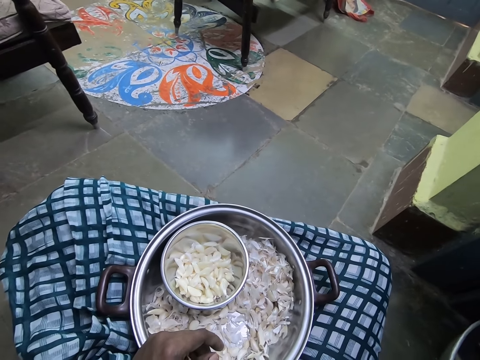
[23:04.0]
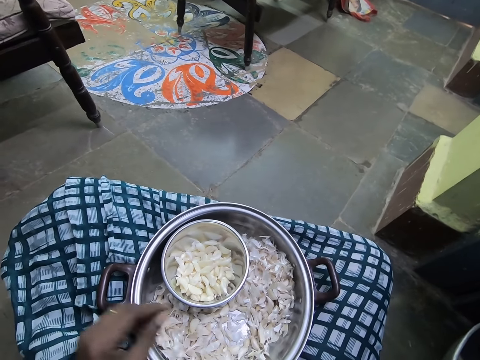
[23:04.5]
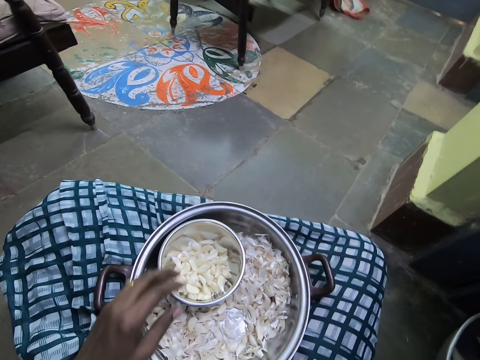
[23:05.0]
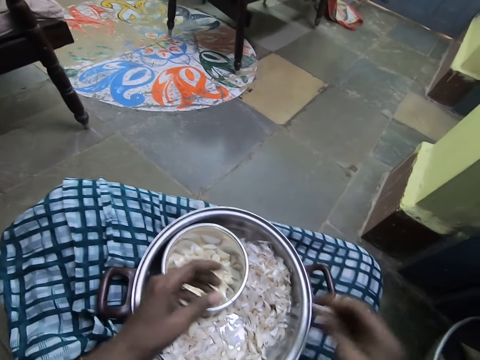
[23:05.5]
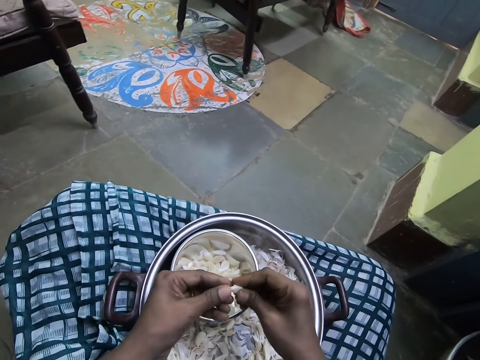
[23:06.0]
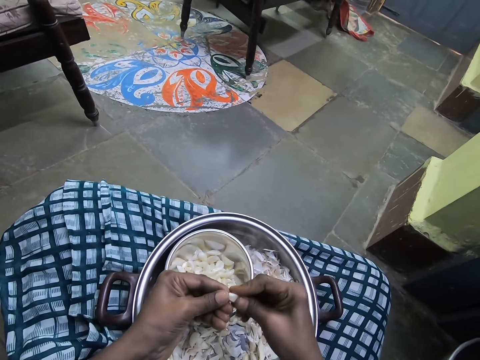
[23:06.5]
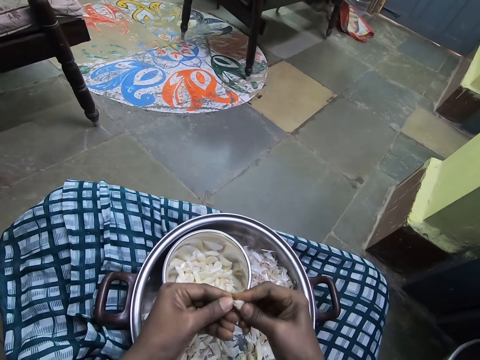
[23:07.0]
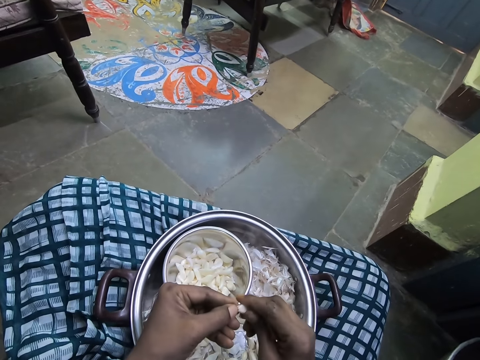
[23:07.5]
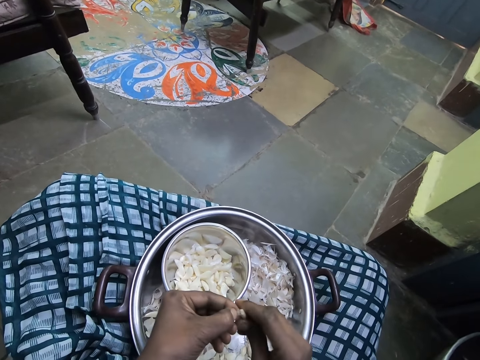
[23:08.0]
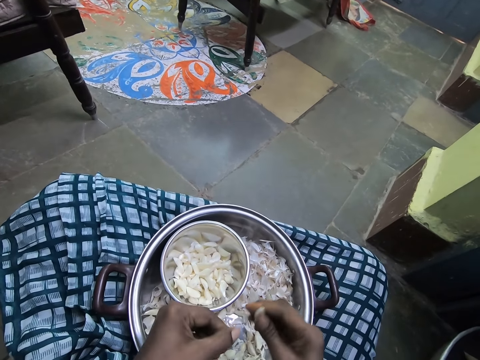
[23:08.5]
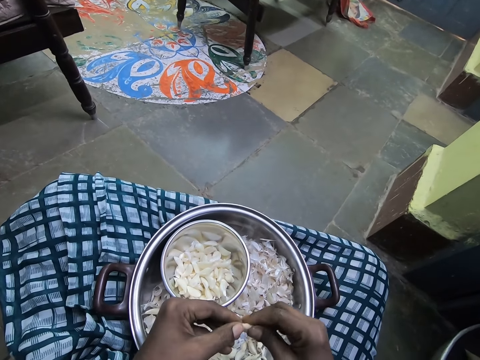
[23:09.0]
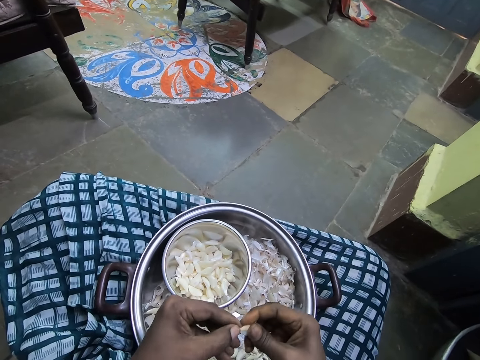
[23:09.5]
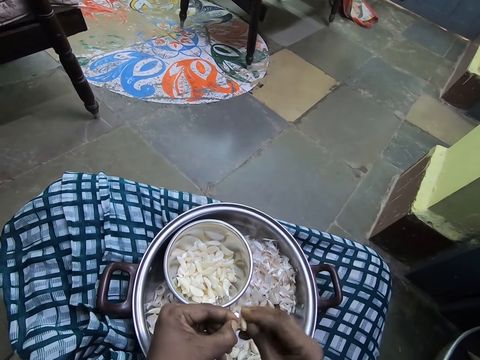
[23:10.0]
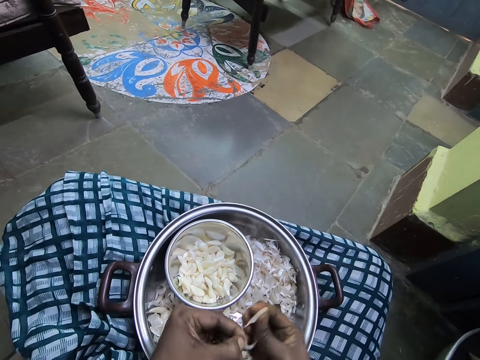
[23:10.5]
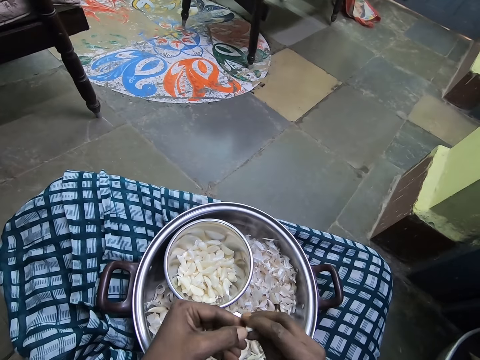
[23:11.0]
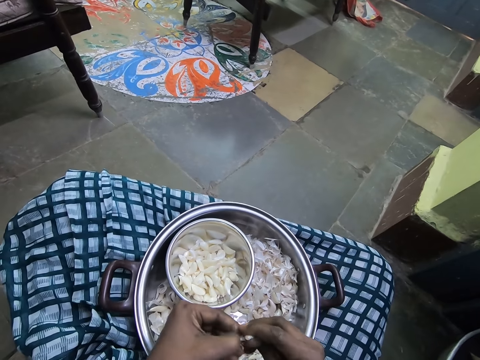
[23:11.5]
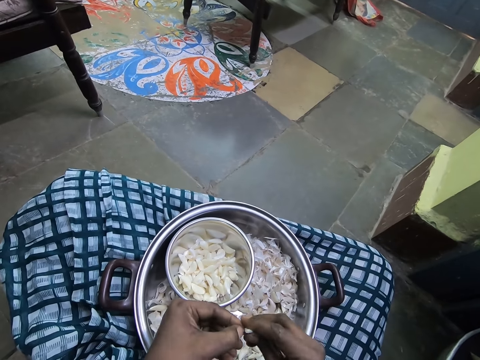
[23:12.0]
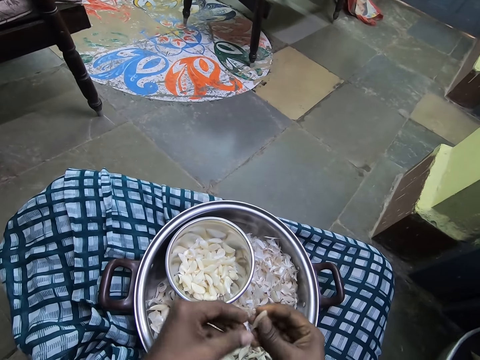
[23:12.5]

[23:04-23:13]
The camera wearer removes the onion peels. They peel the garlic.

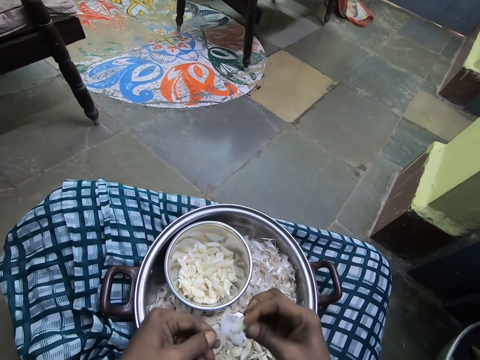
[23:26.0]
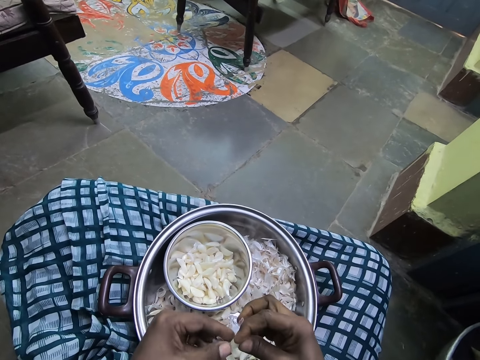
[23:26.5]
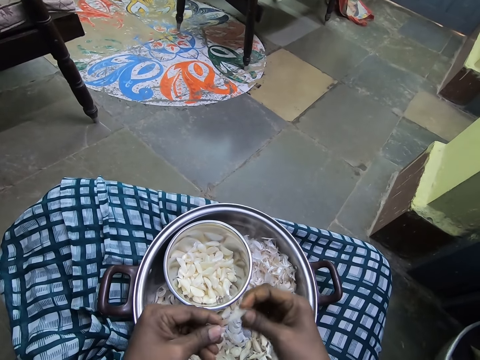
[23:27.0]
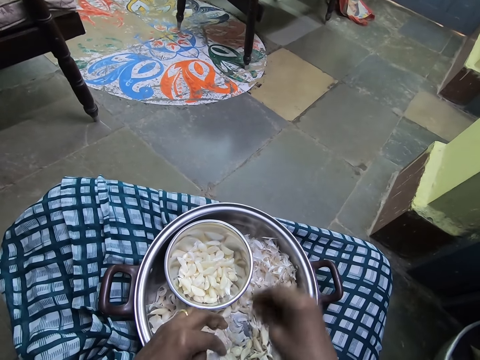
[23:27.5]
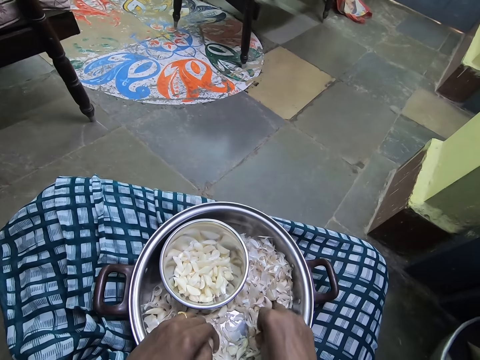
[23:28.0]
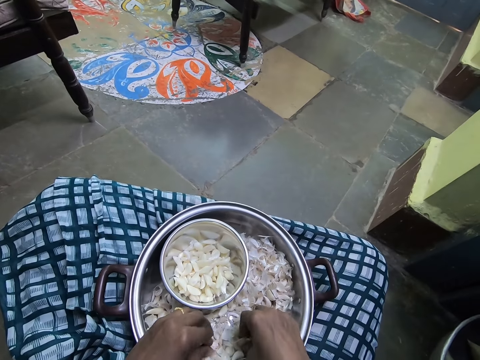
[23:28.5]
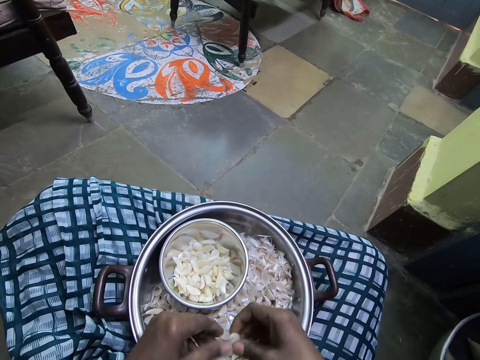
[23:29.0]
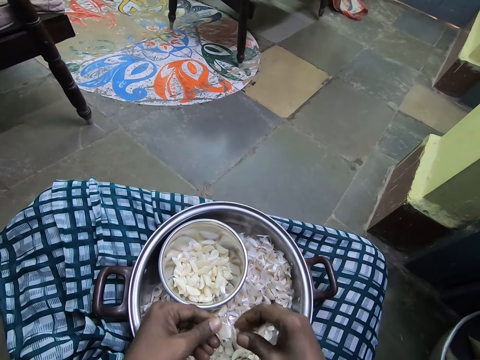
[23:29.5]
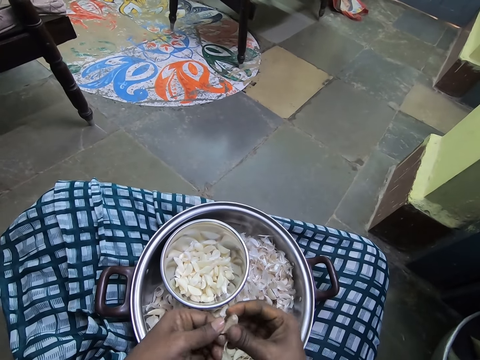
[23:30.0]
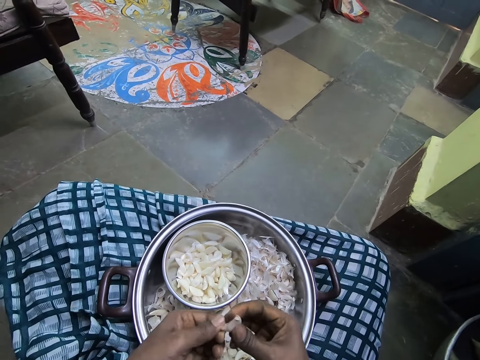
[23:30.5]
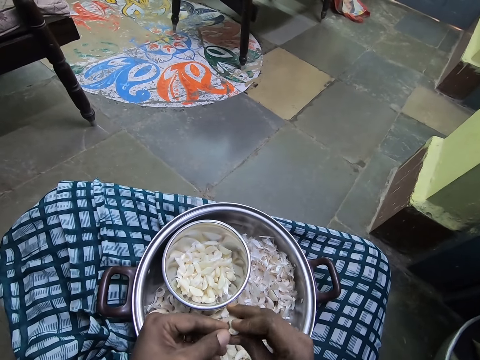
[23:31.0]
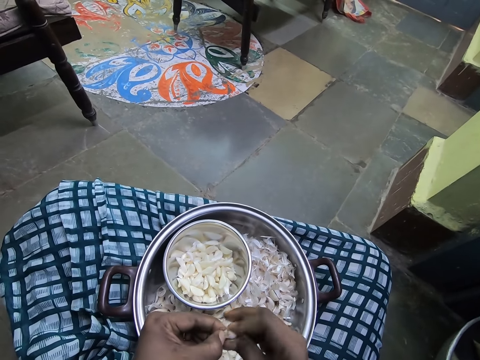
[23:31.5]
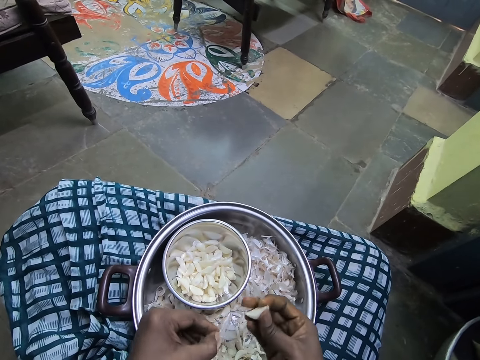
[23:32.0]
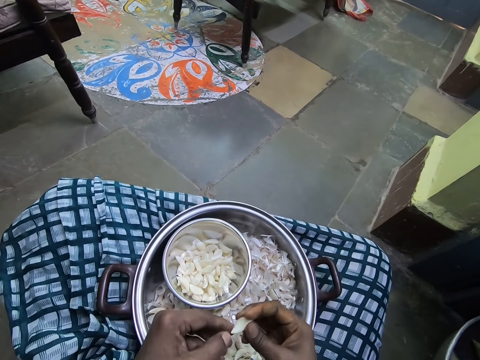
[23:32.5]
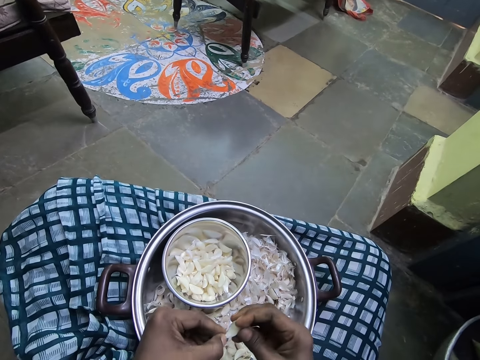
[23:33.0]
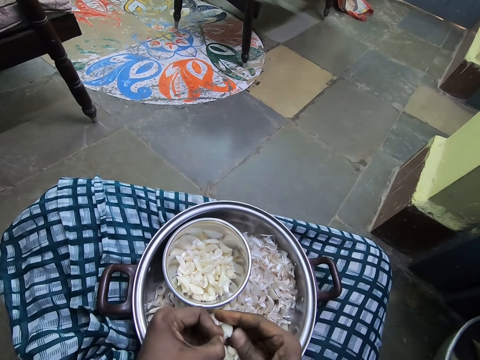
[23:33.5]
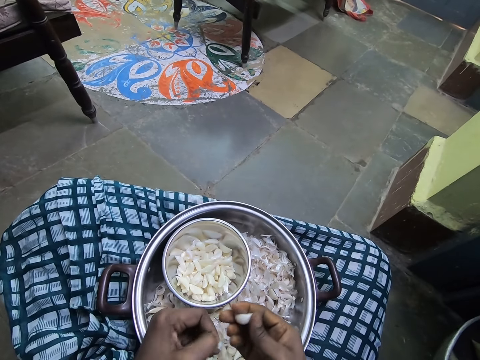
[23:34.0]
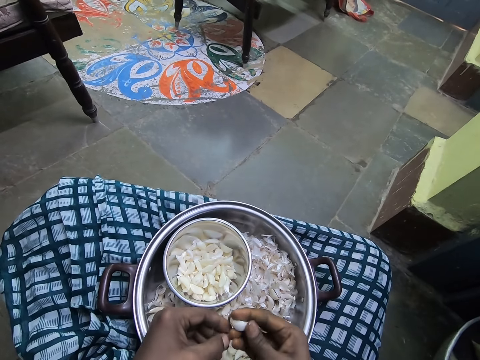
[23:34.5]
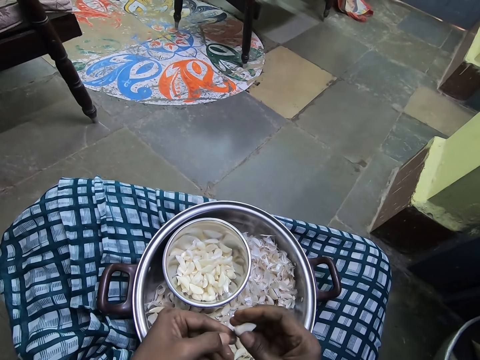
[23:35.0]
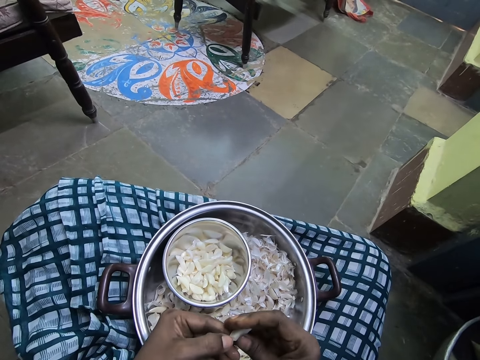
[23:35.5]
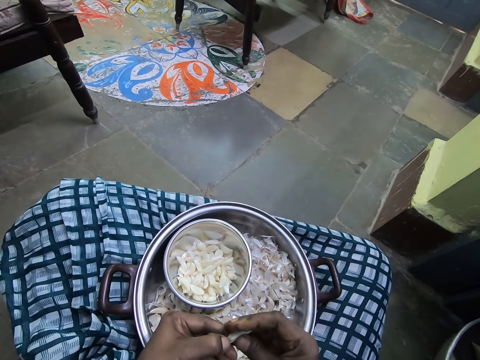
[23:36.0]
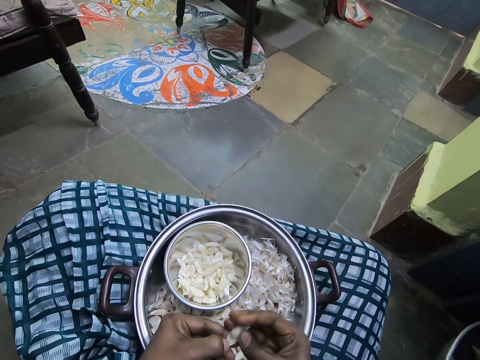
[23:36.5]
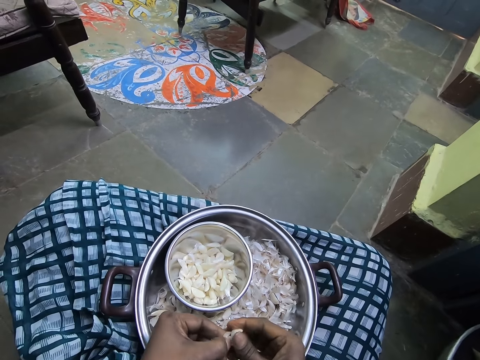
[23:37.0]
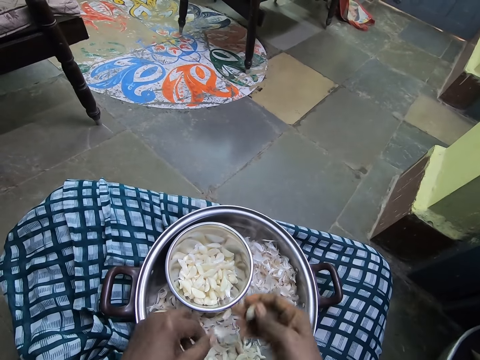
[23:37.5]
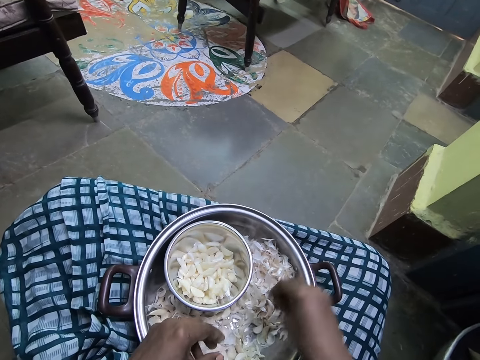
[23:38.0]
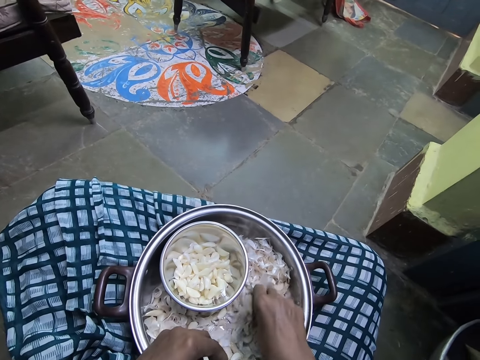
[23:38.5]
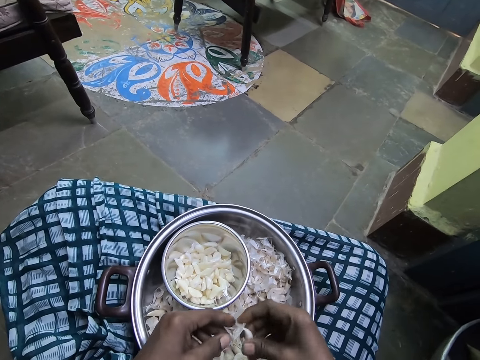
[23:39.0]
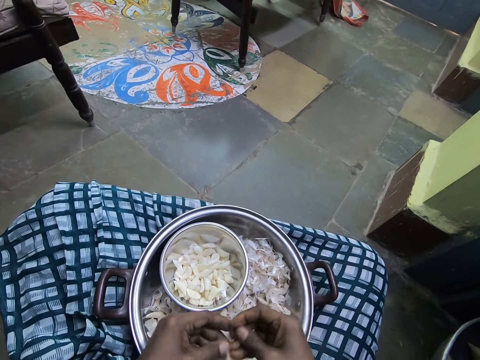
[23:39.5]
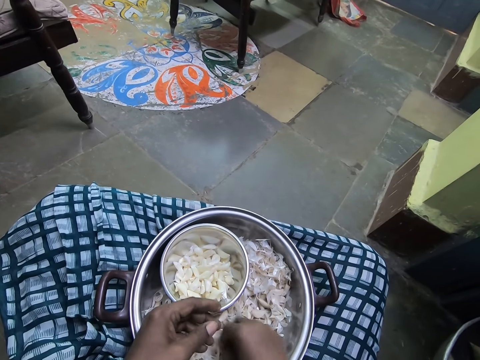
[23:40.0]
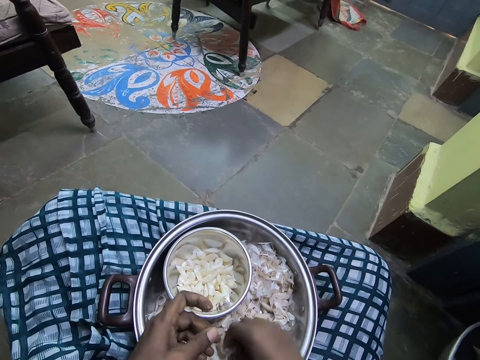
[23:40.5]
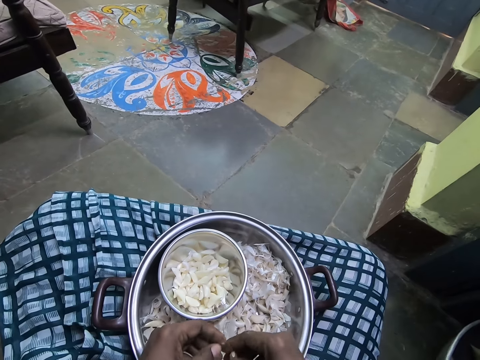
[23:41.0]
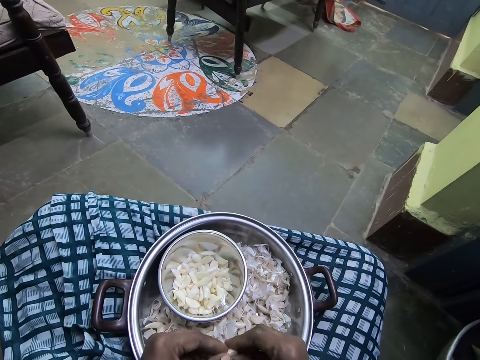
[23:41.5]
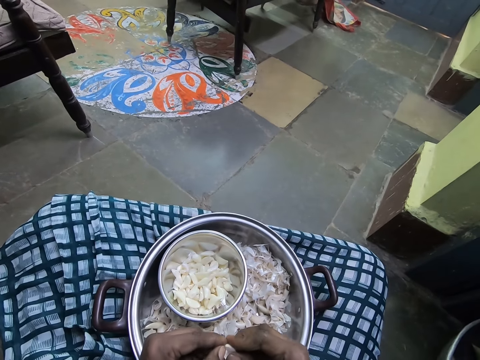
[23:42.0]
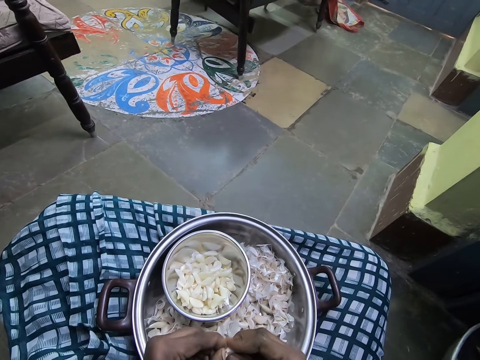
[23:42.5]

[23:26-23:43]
The camera wearer puts the onion in the bowl. They put the peeled garlic in the bowl. They pick the onion from the tray. They pick the garlic. They remove the onion peels. They peel the garlic. They put the onion in the bowl. They put the peeled garlic in the bowl. They pick the onion from the tray. They pick the garlic. They remove the onion peels.
